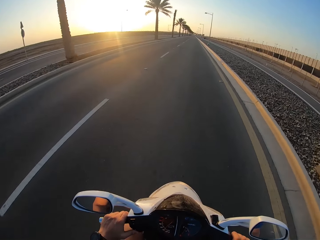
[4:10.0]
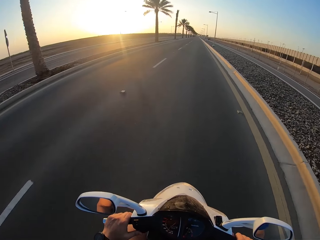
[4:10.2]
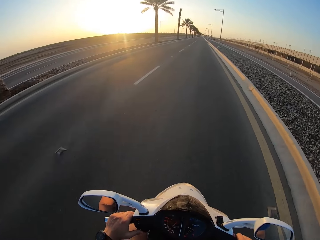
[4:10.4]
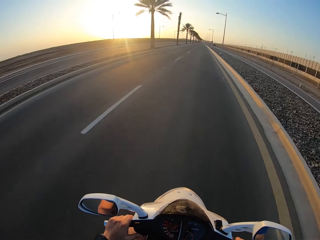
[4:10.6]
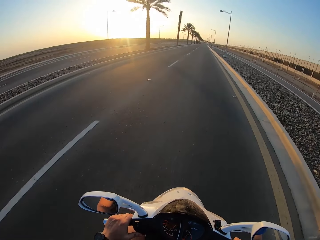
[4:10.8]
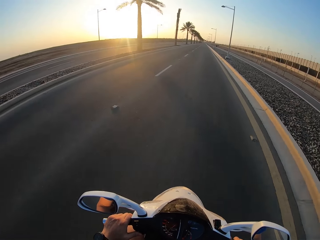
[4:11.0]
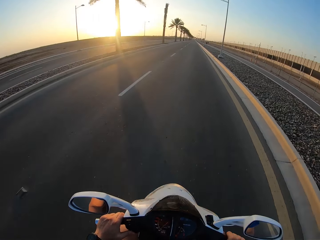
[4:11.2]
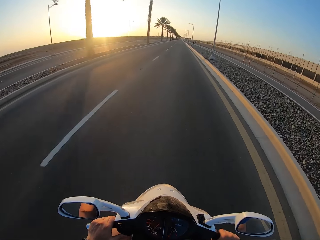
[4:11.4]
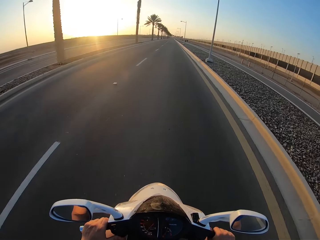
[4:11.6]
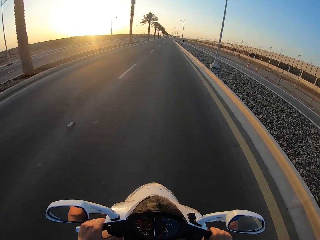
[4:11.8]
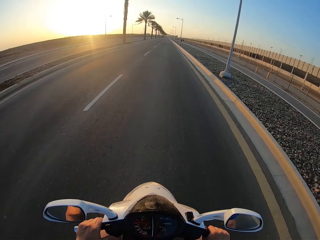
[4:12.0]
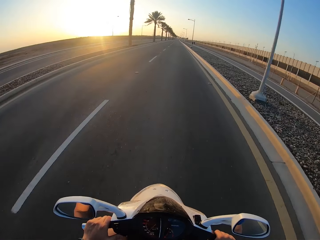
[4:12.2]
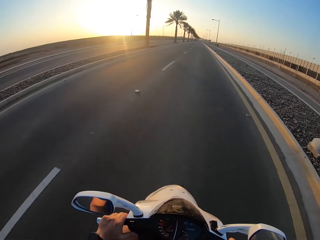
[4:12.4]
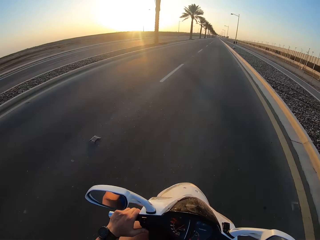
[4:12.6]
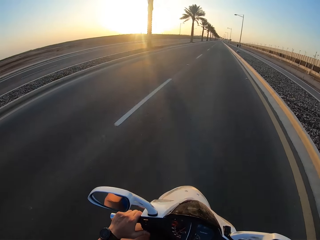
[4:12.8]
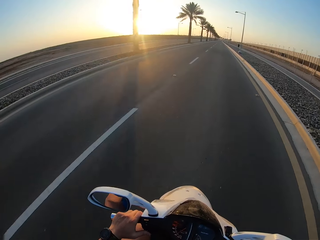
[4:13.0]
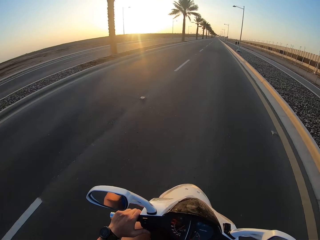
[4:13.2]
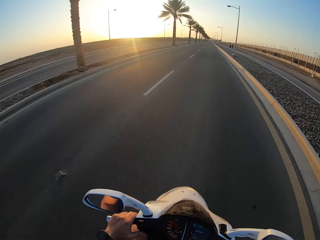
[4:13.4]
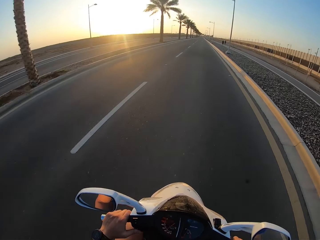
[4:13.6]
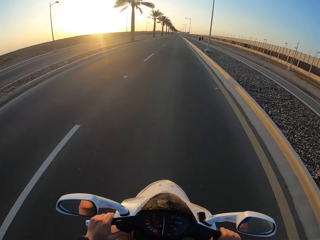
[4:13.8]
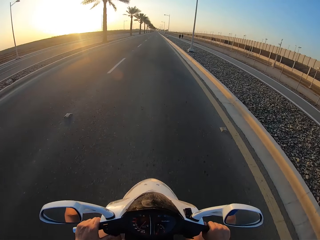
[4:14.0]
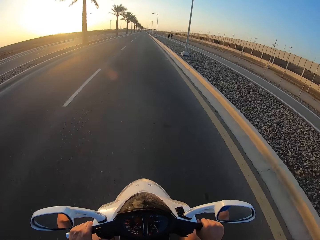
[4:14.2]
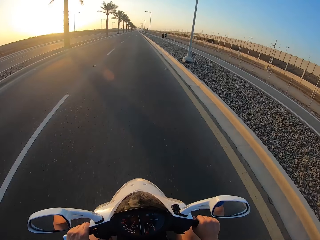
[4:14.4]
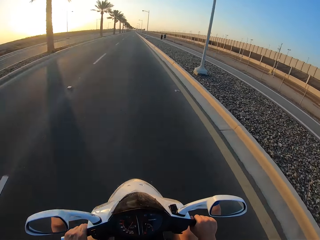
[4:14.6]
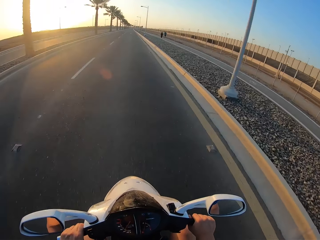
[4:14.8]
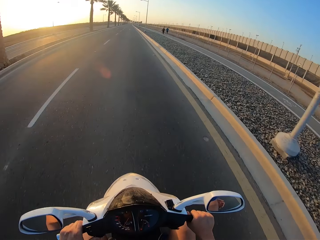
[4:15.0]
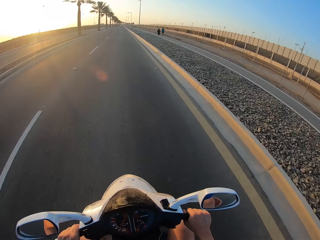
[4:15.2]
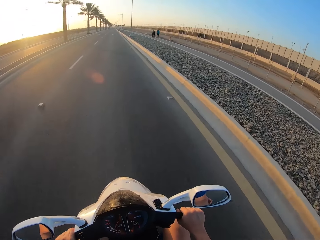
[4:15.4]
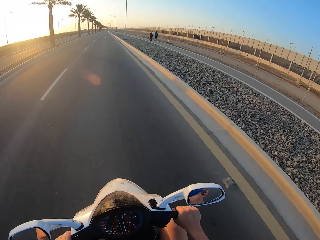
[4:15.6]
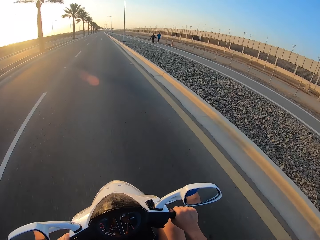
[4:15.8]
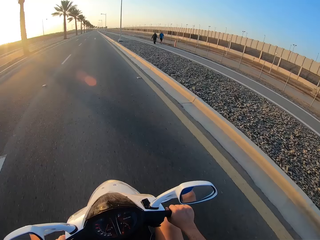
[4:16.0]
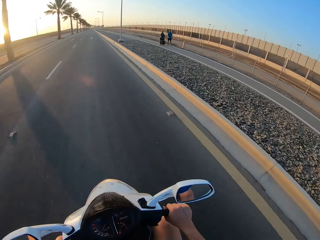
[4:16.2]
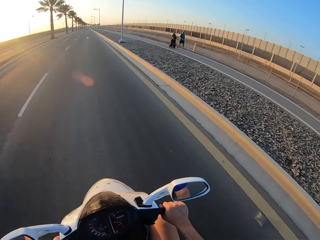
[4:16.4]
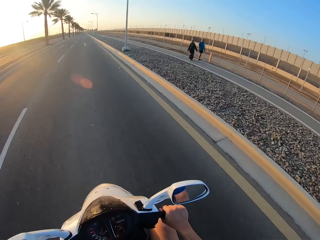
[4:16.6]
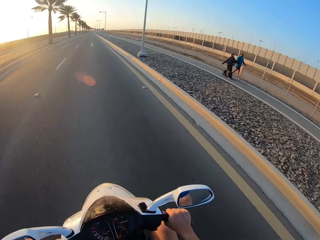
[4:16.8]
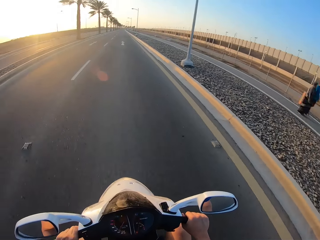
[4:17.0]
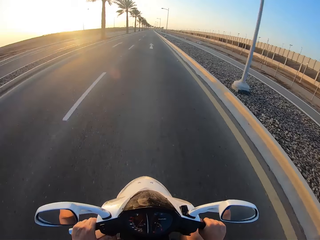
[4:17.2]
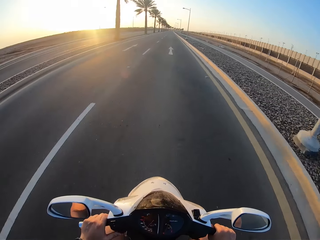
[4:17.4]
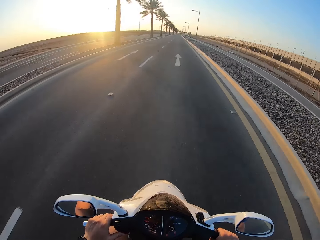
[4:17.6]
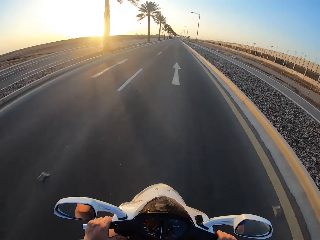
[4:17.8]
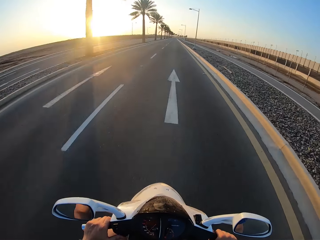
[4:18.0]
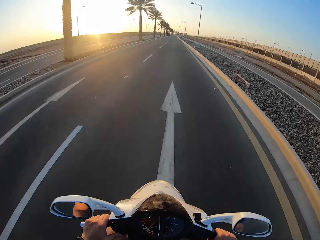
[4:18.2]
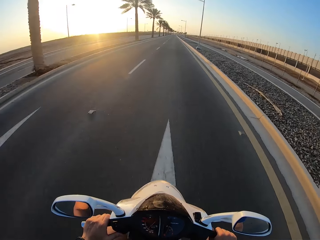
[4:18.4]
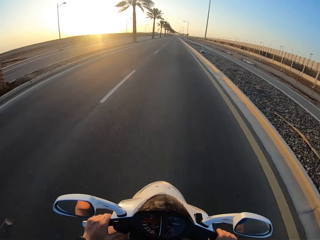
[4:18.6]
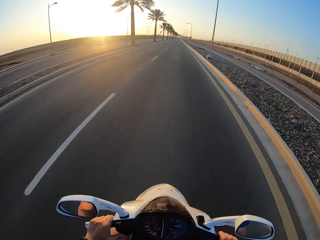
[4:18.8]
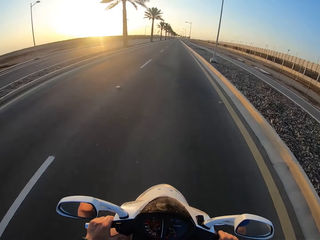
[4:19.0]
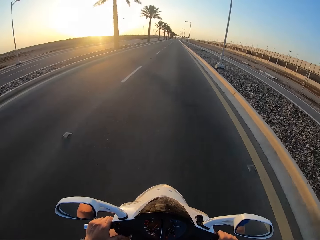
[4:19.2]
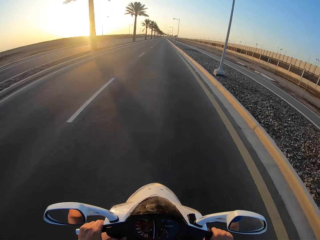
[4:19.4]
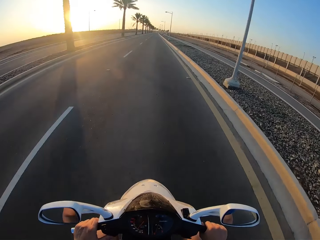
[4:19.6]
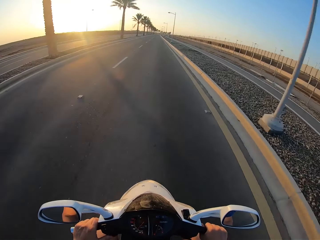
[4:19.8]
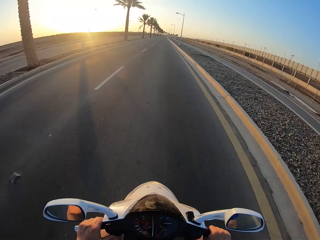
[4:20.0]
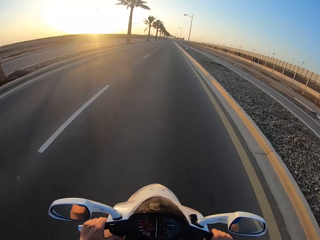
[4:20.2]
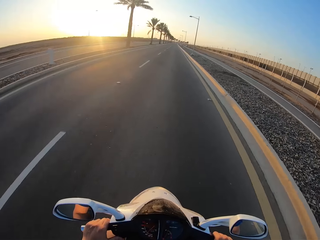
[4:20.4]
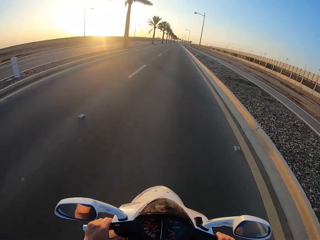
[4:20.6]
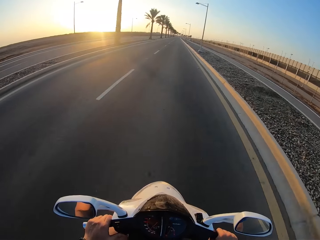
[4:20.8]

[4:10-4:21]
A man walks on the road. Another man walks on the road. The camera wearer rides the motorbike.

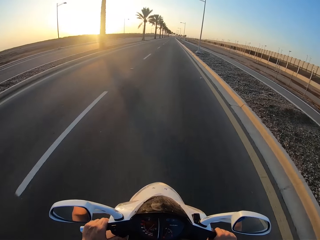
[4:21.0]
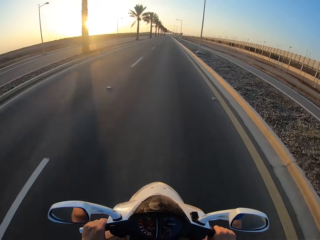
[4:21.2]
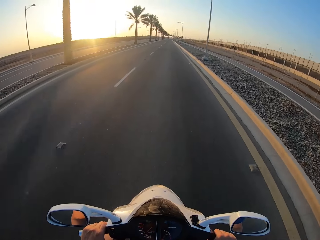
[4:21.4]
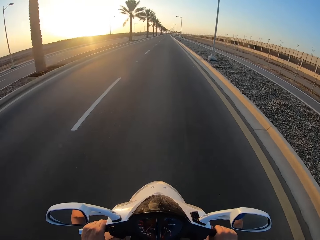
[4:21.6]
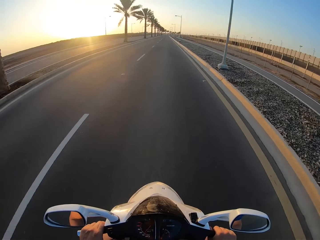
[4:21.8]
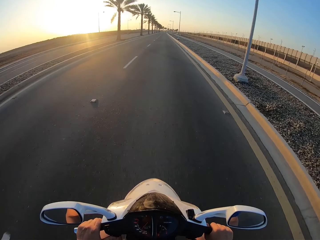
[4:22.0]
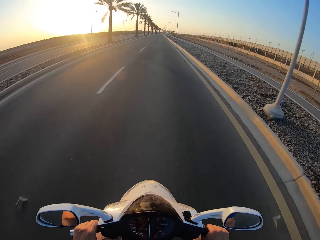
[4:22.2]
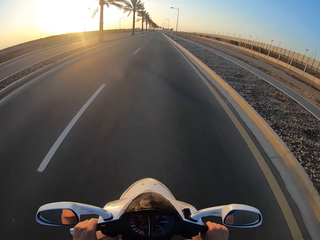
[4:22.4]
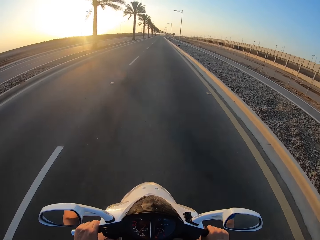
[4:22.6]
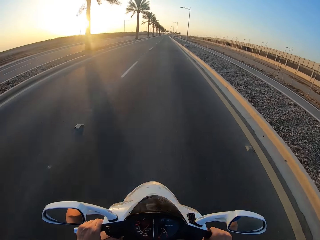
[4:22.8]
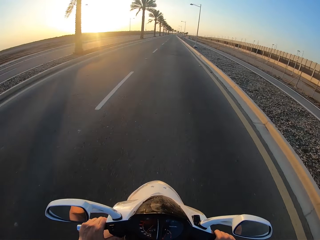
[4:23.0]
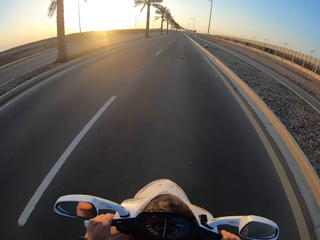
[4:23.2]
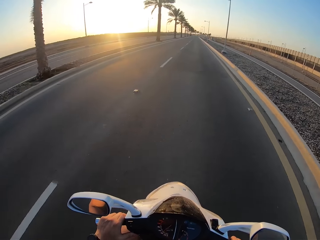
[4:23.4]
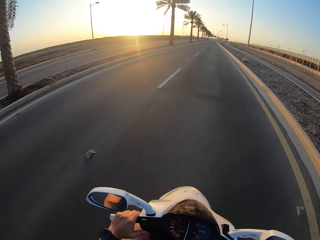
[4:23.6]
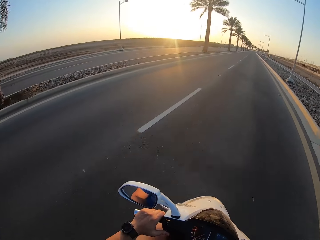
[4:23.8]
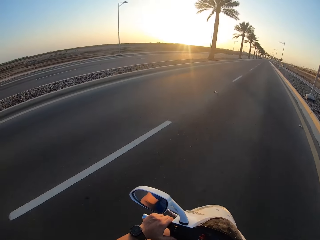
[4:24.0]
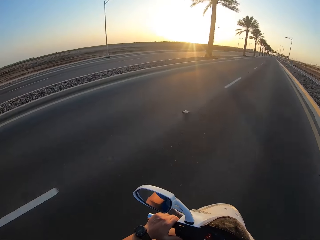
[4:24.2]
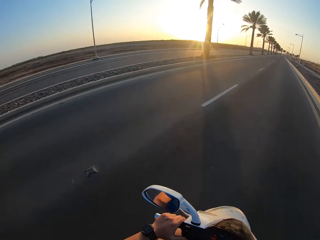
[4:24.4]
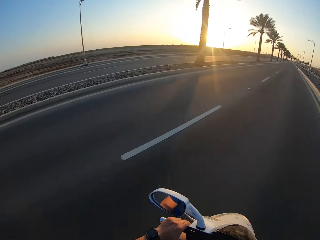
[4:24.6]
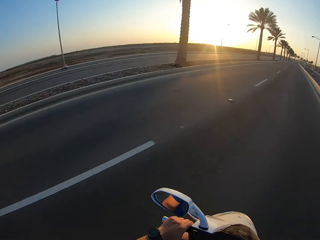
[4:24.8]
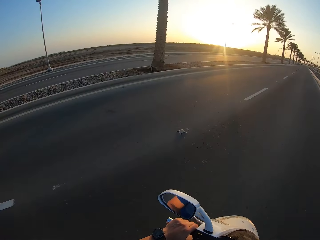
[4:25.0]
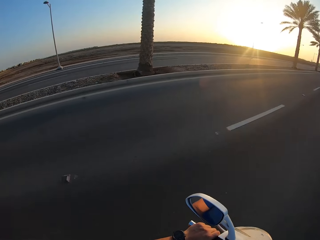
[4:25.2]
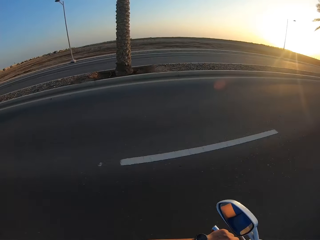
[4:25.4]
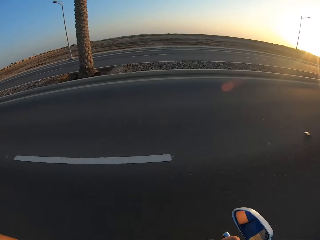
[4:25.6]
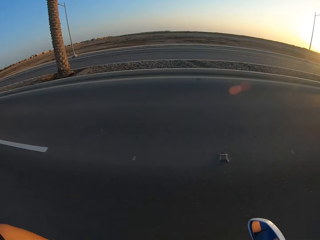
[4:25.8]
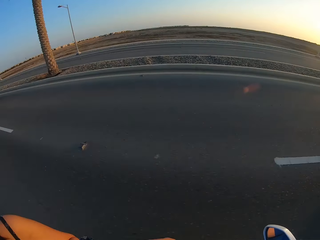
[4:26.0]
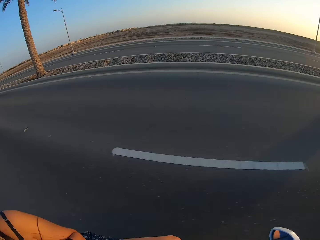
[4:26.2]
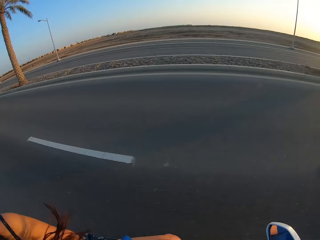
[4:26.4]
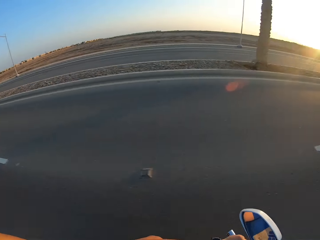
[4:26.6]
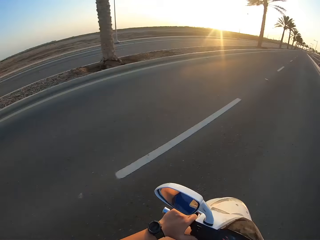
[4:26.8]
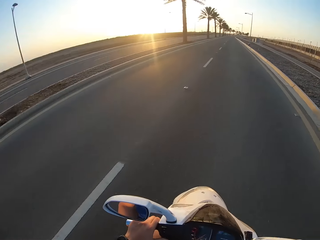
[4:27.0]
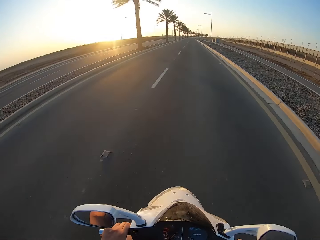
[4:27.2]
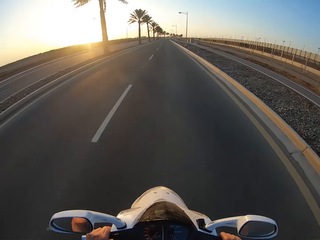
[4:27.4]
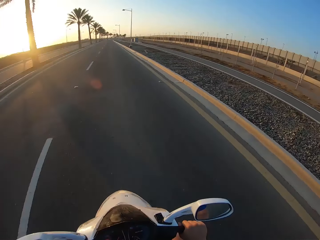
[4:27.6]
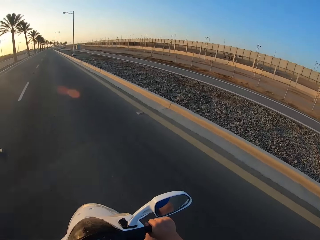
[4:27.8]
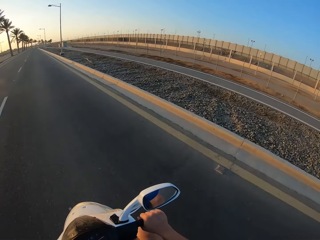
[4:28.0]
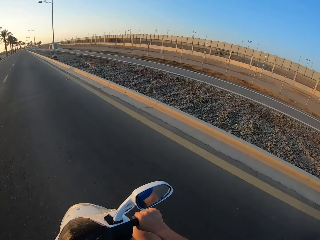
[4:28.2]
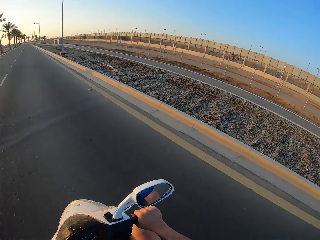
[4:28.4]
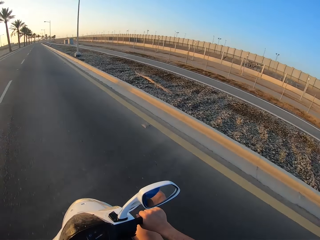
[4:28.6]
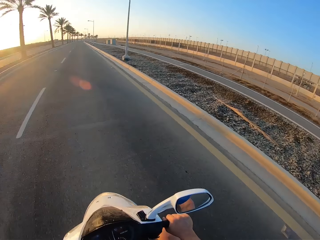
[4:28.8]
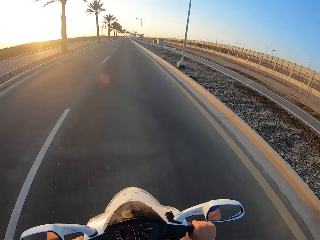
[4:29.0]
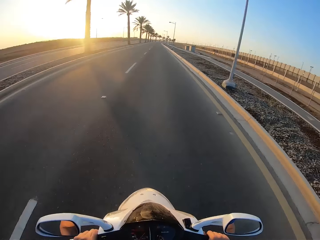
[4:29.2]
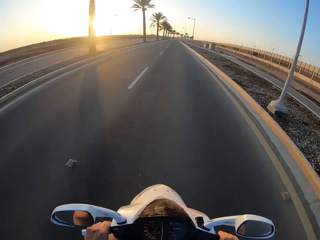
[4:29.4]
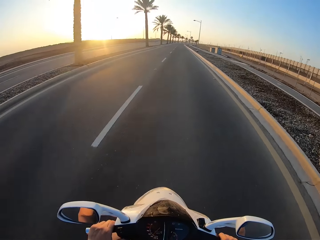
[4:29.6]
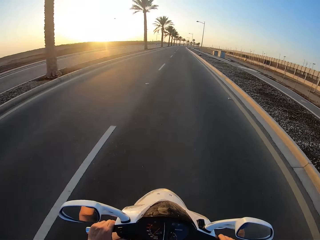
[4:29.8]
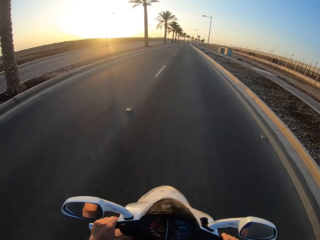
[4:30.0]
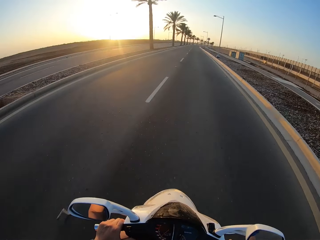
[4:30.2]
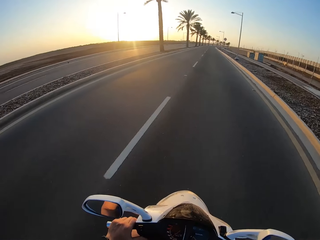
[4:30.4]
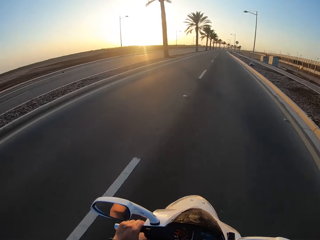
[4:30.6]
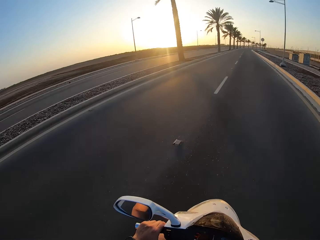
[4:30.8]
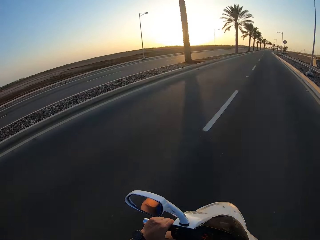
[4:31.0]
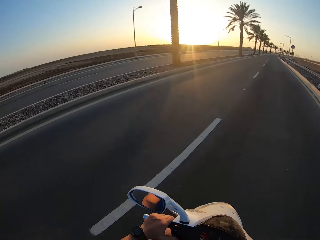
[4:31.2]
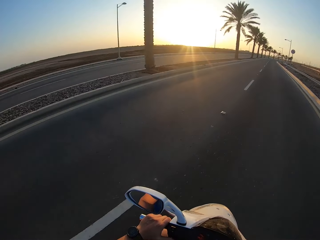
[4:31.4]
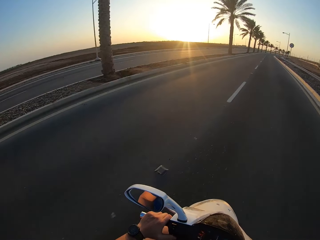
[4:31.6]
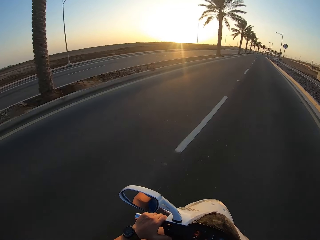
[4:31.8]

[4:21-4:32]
The camera wearer looks around. They ride the motorbike.
